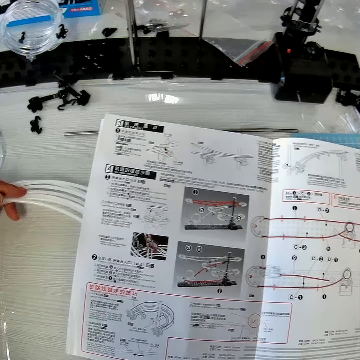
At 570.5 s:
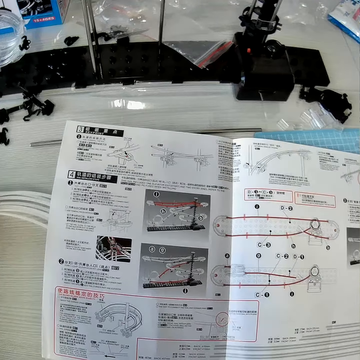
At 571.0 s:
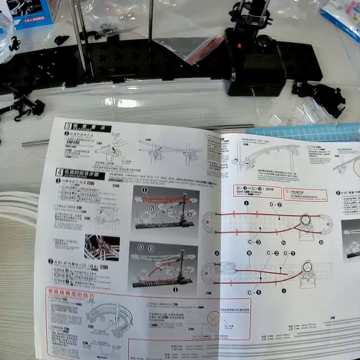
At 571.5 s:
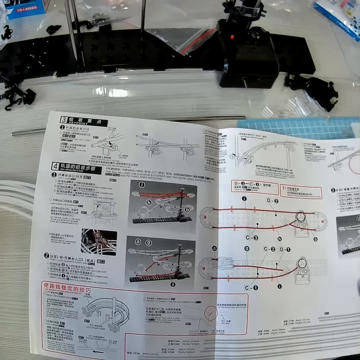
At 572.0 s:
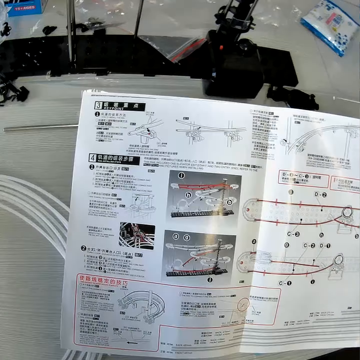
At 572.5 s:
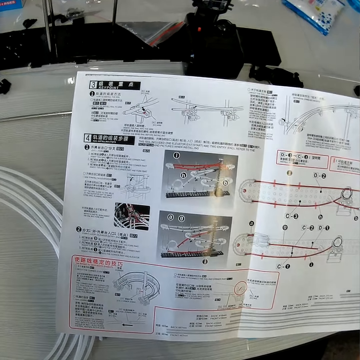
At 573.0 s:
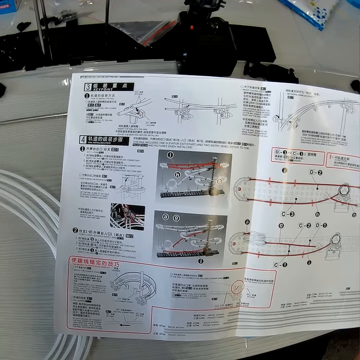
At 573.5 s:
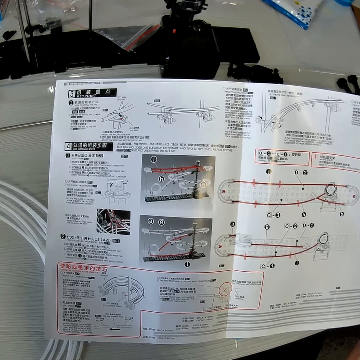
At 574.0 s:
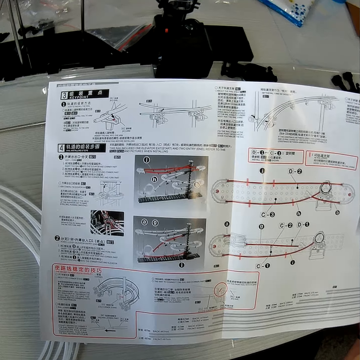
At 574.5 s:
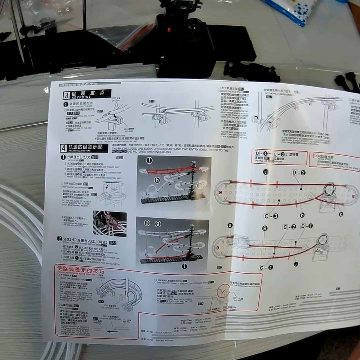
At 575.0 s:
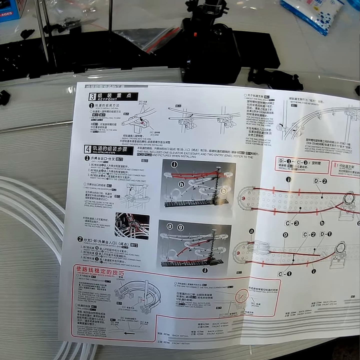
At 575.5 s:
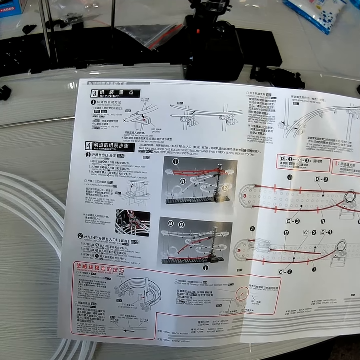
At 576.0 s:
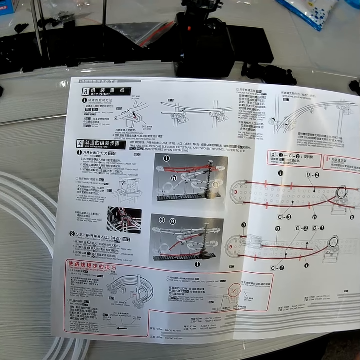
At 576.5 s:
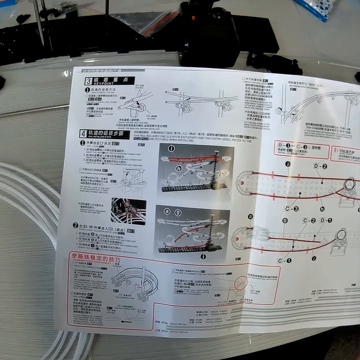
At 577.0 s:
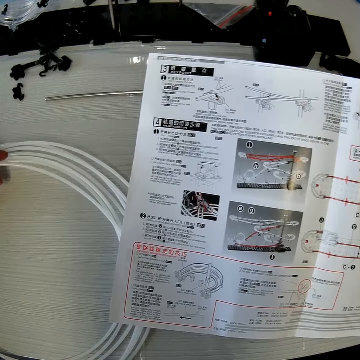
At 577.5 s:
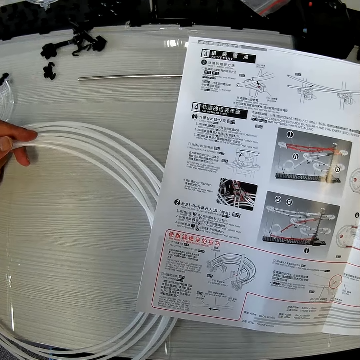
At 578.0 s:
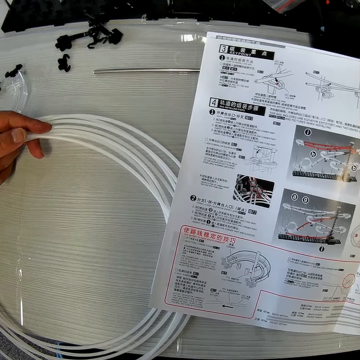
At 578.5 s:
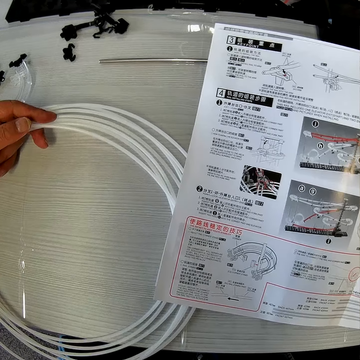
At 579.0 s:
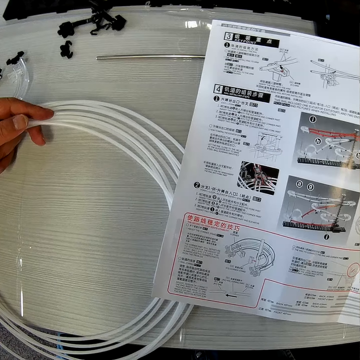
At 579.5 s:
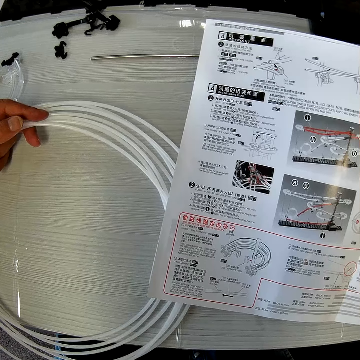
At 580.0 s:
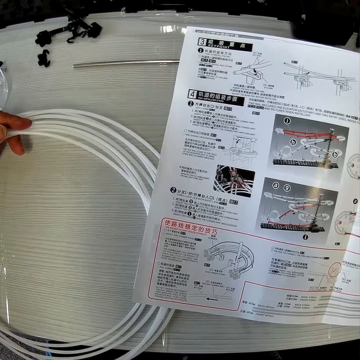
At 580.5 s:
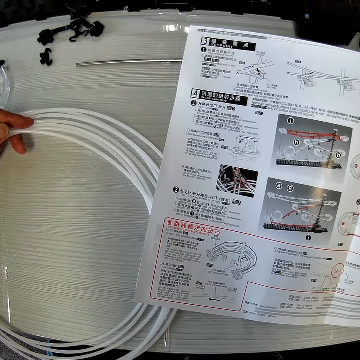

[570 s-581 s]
The camera wearer reads the manual paper. He adjusts the mechanical model chart or manual paper with his right hand. He reads the manual paper.

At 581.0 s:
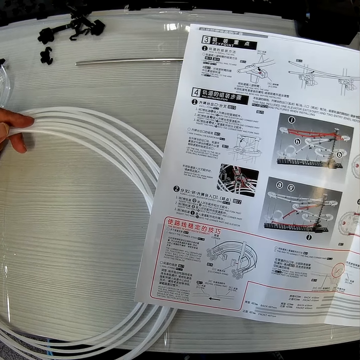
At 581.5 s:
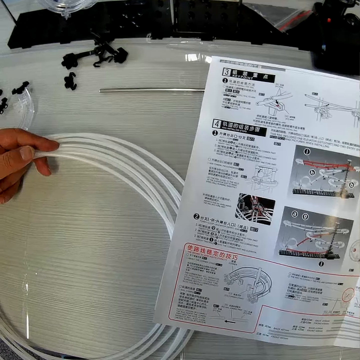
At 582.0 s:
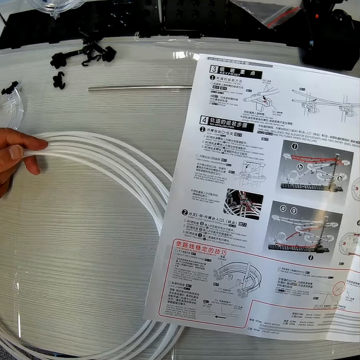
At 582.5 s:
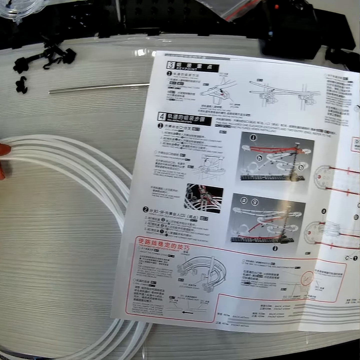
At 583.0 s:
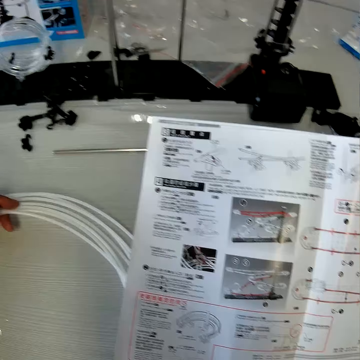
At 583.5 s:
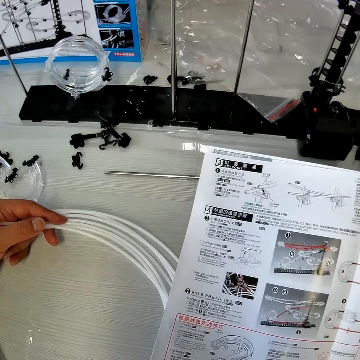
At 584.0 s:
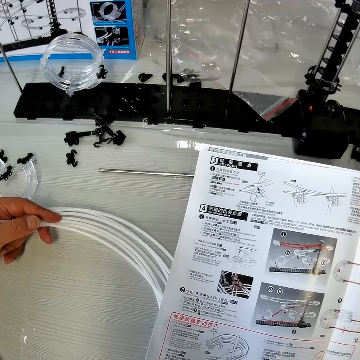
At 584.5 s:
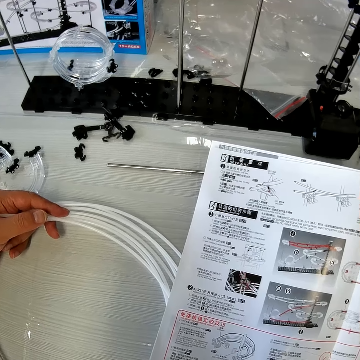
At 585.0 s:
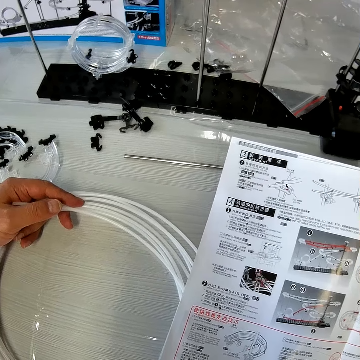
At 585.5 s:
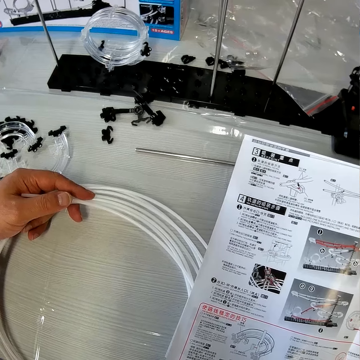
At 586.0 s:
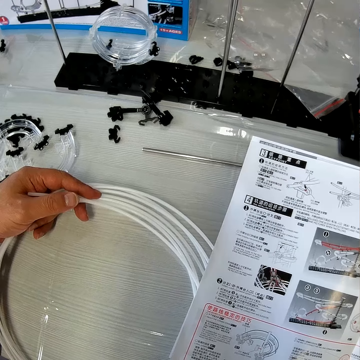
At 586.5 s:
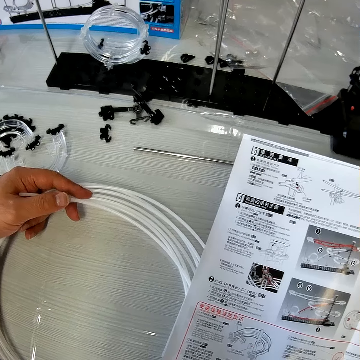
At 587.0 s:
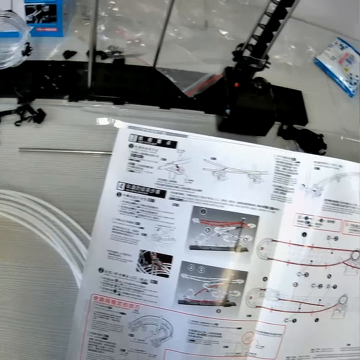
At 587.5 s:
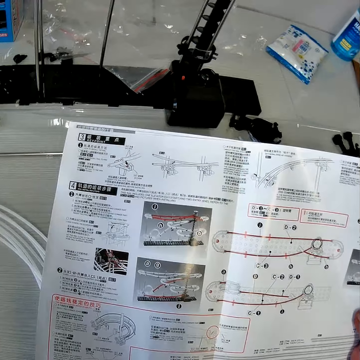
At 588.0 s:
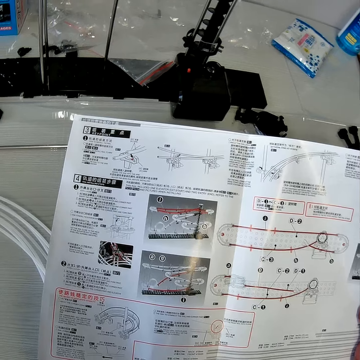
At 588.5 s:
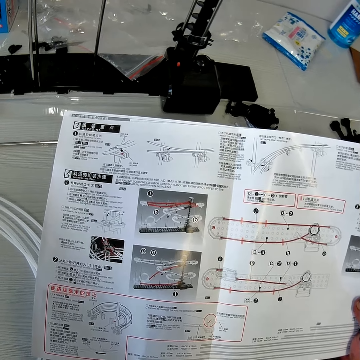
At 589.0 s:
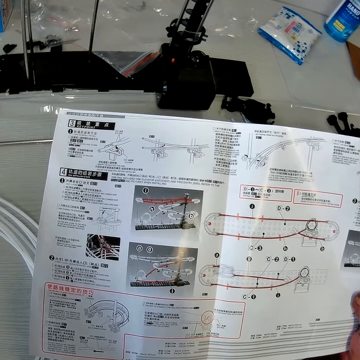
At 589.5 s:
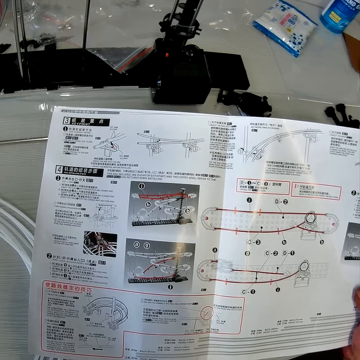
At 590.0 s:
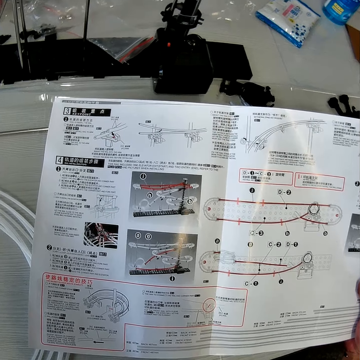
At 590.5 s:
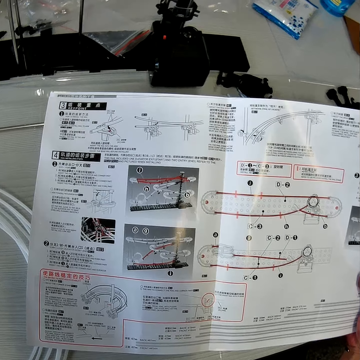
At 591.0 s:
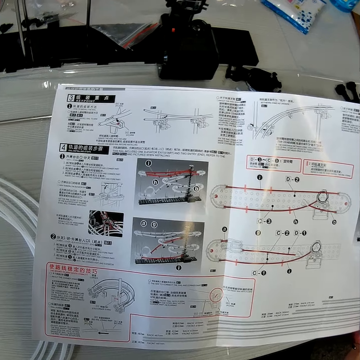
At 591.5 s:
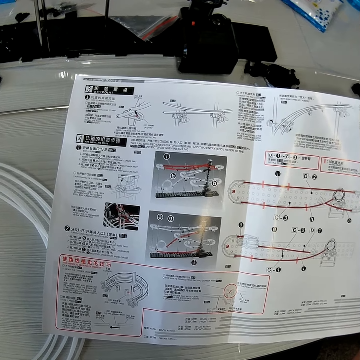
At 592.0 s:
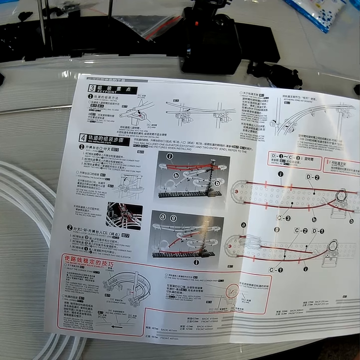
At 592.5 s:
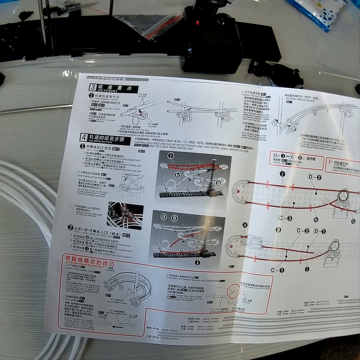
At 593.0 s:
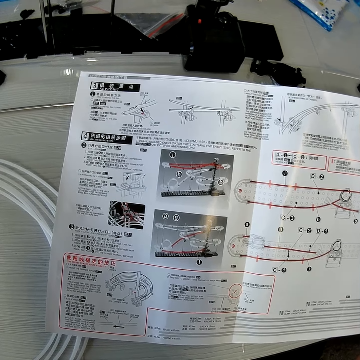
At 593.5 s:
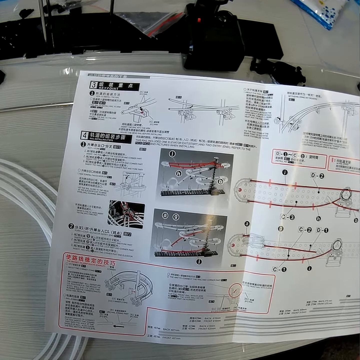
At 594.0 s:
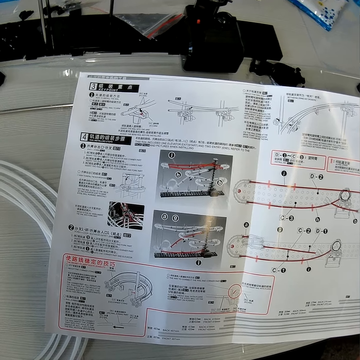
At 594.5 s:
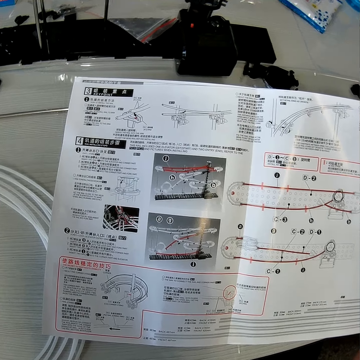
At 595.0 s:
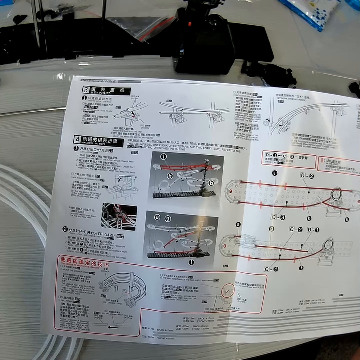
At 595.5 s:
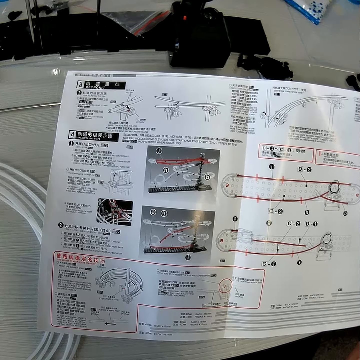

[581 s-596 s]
The camera wearer looks around the table. They read the manual paper.

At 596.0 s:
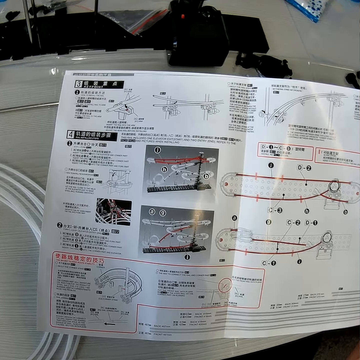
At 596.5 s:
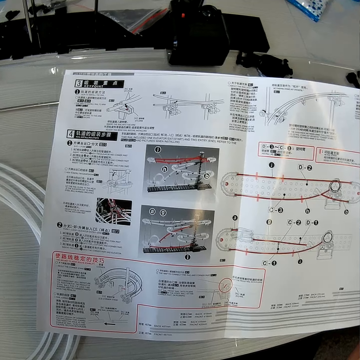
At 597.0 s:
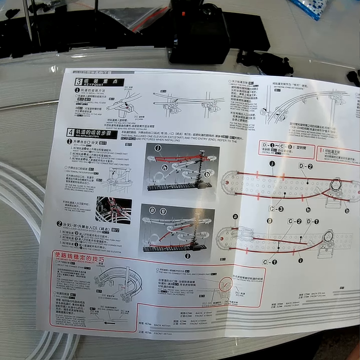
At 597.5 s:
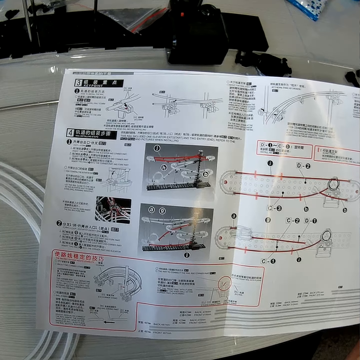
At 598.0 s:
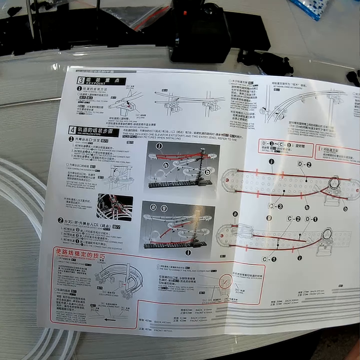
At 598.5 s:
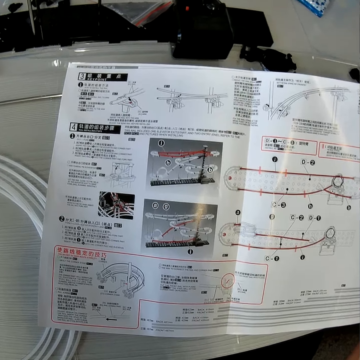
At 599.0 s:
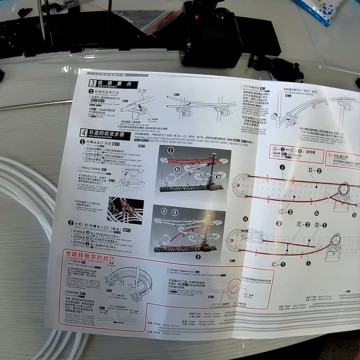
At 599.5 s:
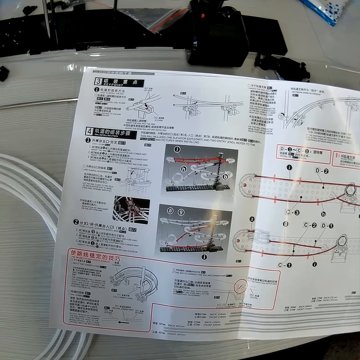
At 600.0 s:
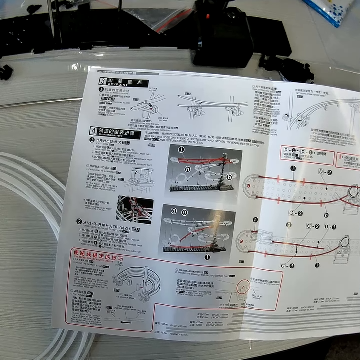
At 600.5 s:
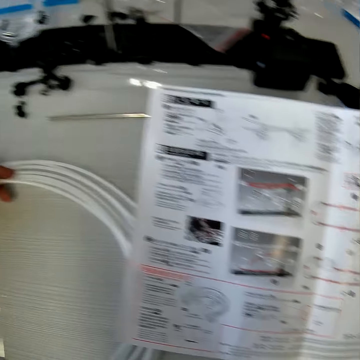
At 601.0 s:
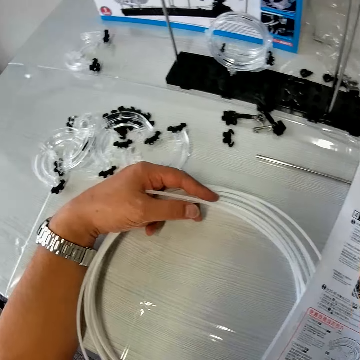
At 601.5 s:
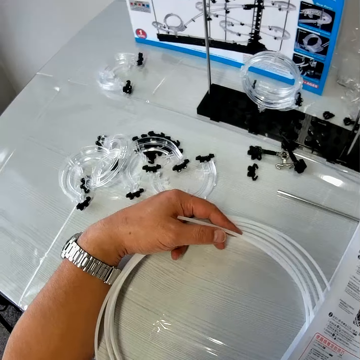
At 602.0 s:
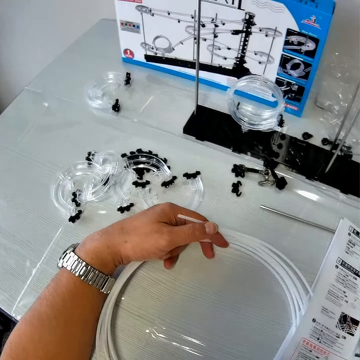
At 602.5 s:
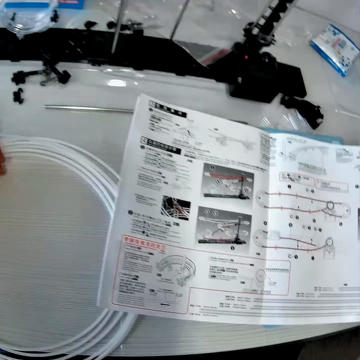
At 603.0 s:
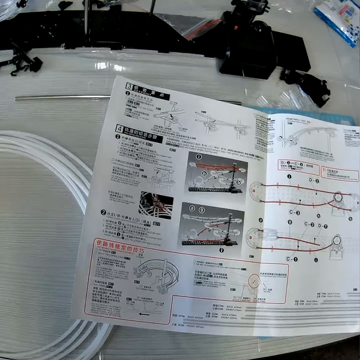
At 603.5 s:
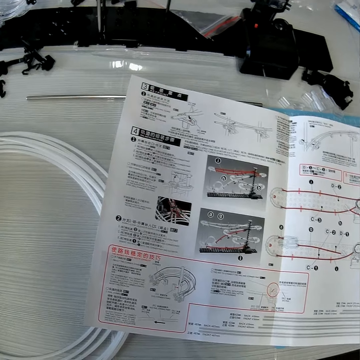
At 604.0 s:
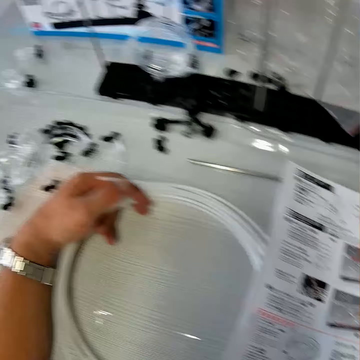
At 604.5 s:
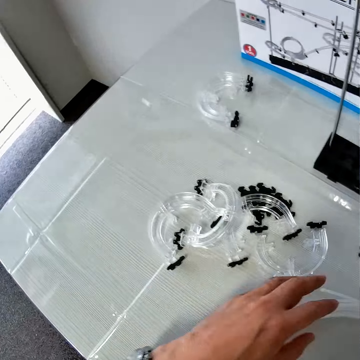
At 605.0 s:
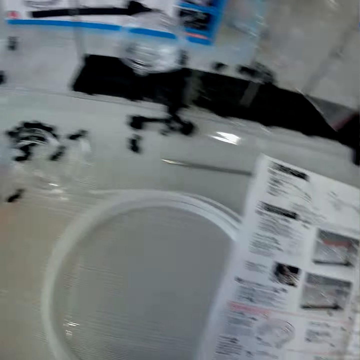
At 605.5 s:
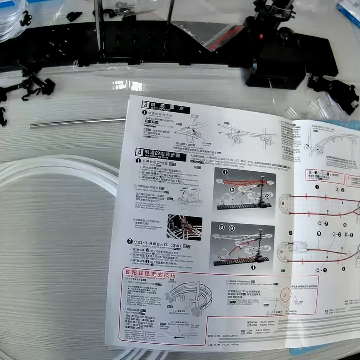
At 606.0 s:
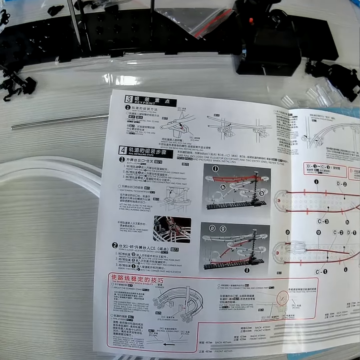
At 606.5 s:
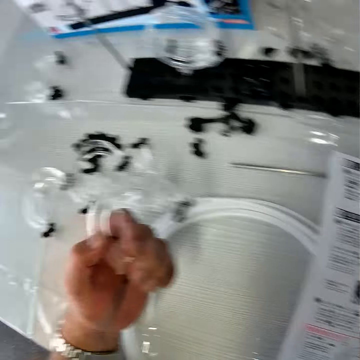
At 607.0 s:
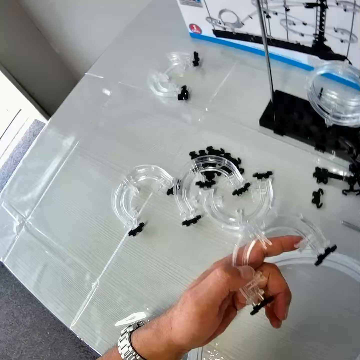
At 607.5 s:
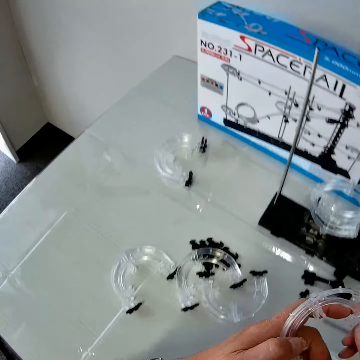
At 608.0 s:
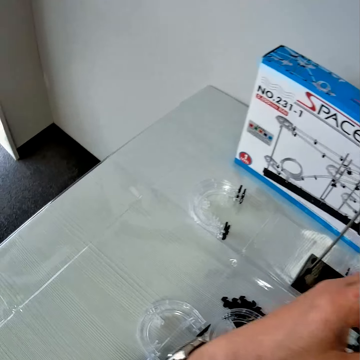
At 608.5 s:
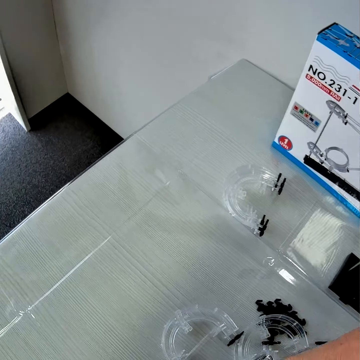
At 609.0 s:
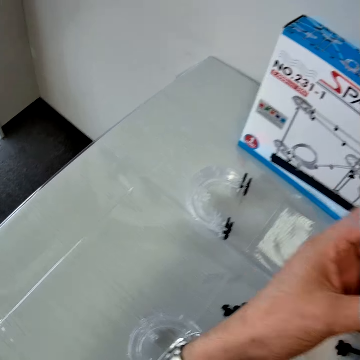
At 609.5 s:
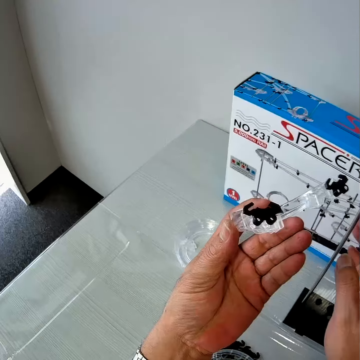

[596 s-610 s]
The camera wearer looks around the table. He holds a rail, moves his thumb, reads the manual paper, and looks around the table. He removes his left hand from the wire on the table. He picks a piece of the mechanical model from the table with his left hand. He reads the manual paper. He looks at the space rail corner. He looks around the table.
